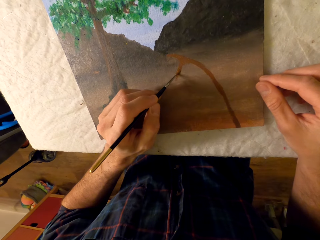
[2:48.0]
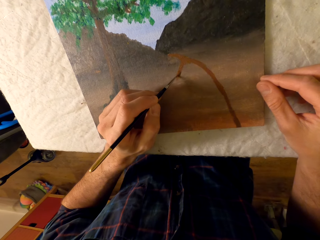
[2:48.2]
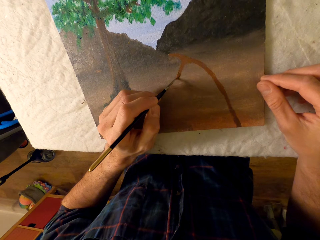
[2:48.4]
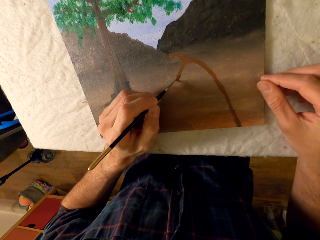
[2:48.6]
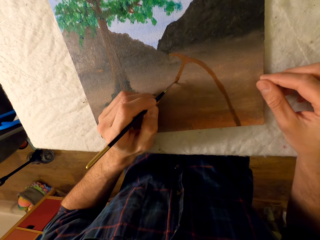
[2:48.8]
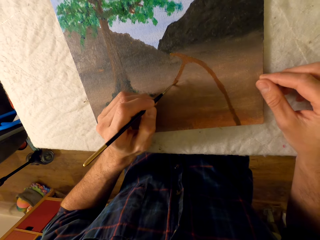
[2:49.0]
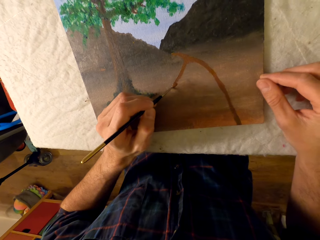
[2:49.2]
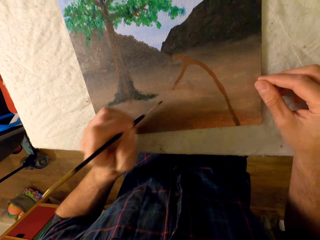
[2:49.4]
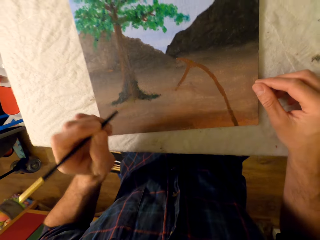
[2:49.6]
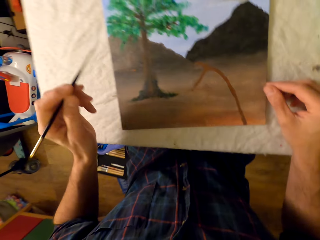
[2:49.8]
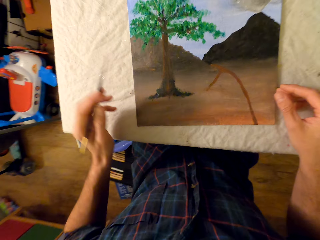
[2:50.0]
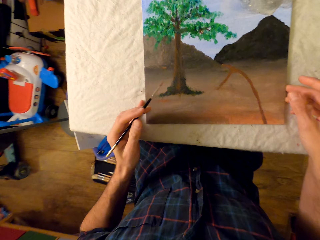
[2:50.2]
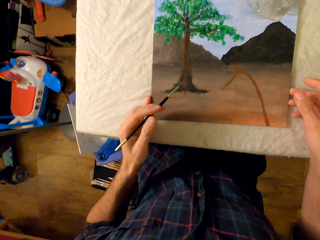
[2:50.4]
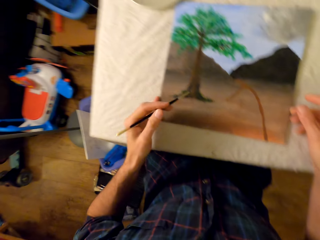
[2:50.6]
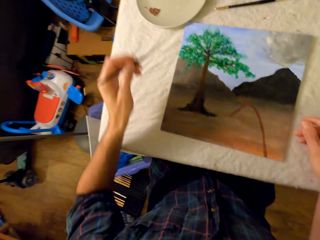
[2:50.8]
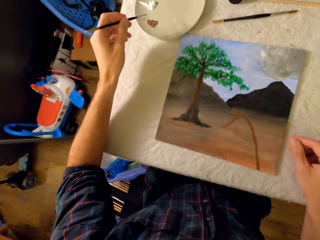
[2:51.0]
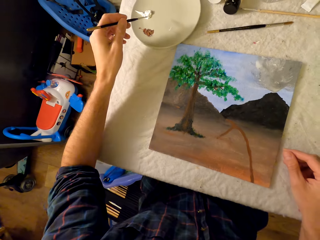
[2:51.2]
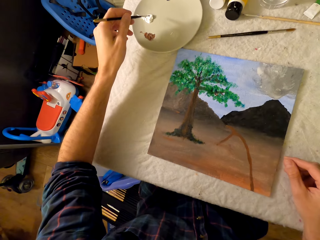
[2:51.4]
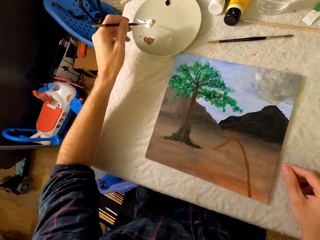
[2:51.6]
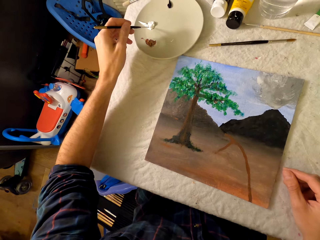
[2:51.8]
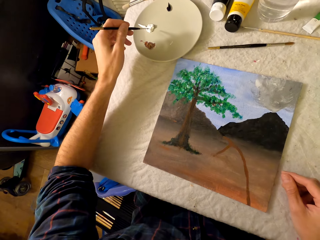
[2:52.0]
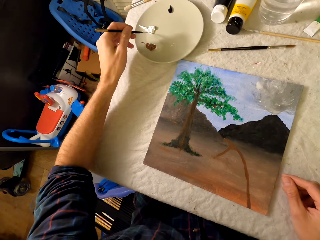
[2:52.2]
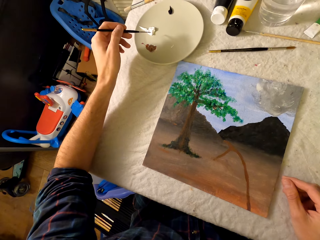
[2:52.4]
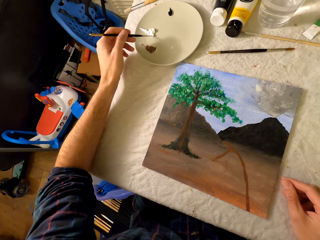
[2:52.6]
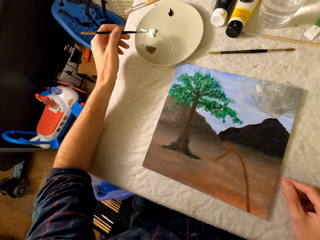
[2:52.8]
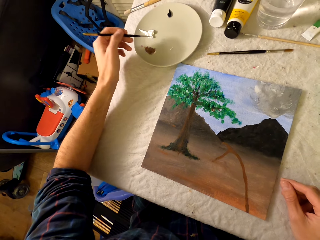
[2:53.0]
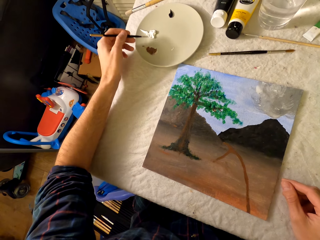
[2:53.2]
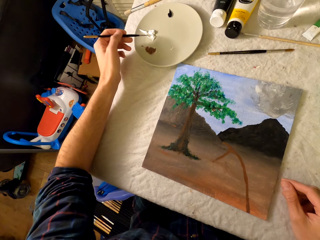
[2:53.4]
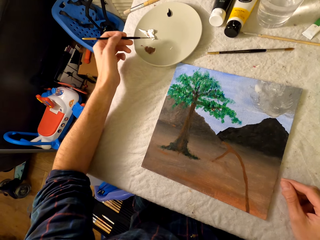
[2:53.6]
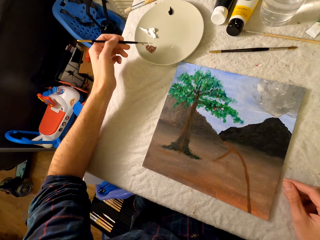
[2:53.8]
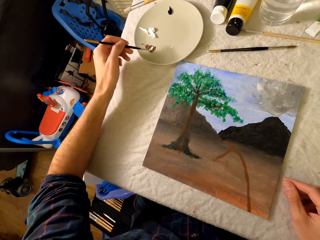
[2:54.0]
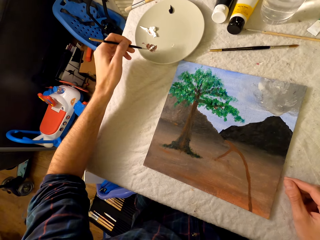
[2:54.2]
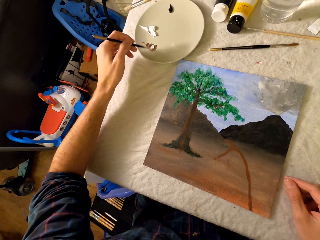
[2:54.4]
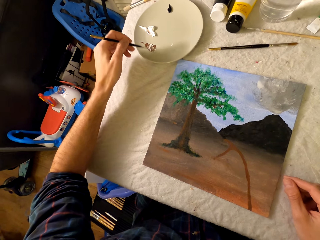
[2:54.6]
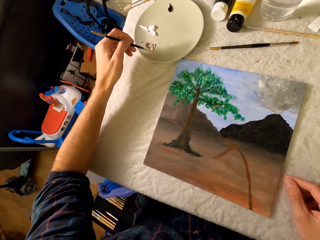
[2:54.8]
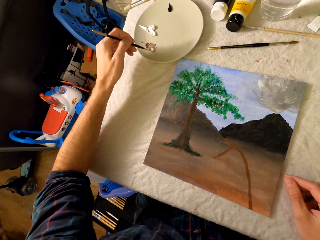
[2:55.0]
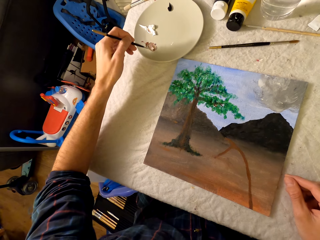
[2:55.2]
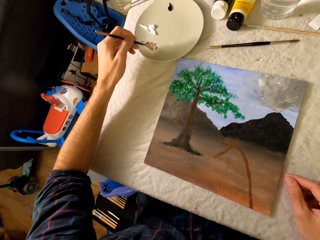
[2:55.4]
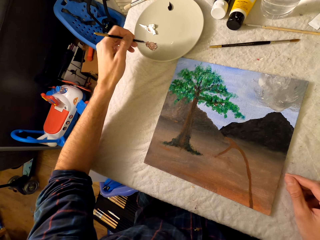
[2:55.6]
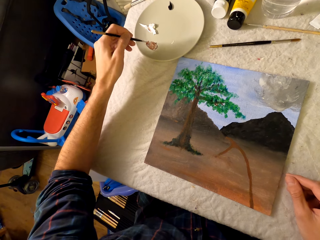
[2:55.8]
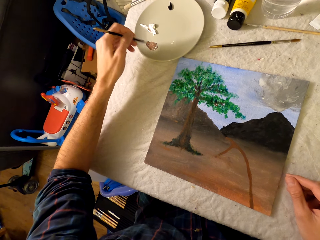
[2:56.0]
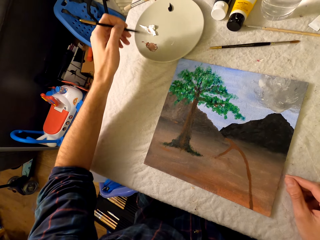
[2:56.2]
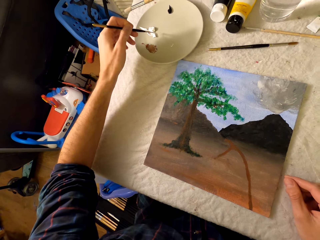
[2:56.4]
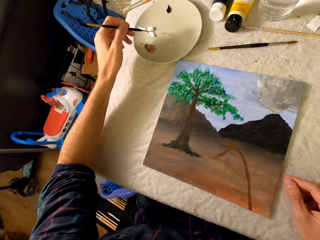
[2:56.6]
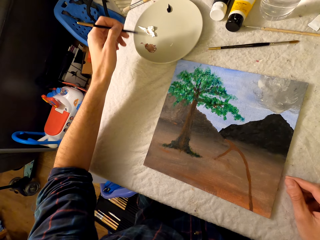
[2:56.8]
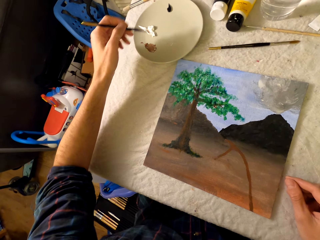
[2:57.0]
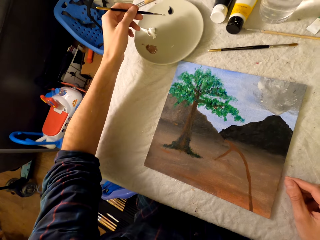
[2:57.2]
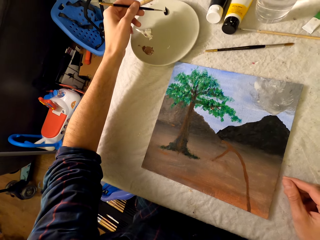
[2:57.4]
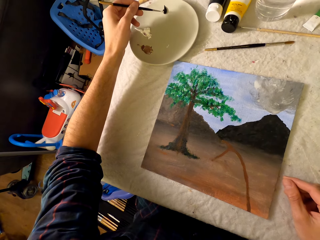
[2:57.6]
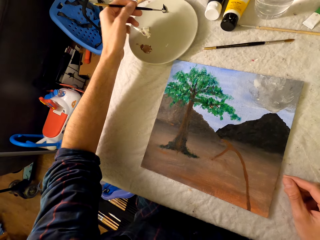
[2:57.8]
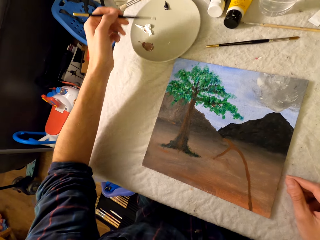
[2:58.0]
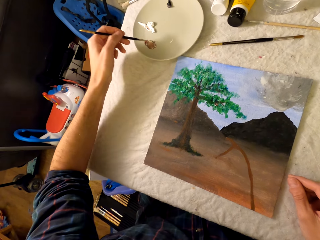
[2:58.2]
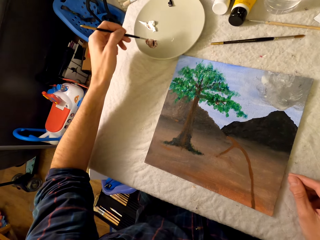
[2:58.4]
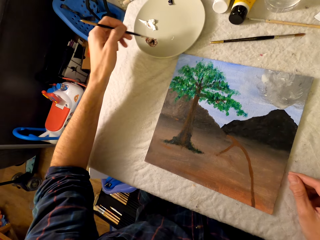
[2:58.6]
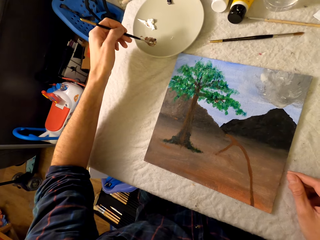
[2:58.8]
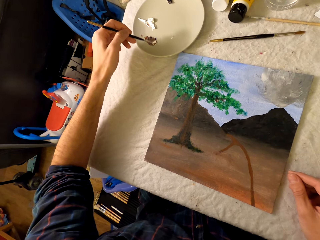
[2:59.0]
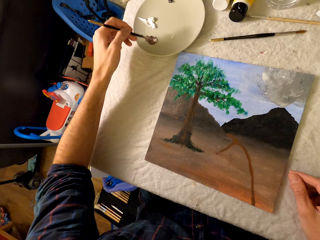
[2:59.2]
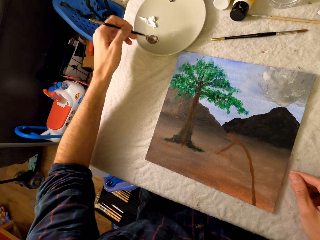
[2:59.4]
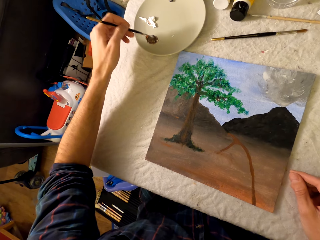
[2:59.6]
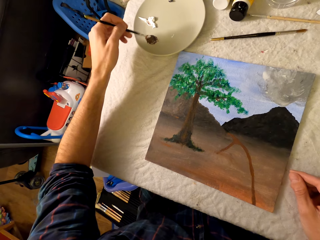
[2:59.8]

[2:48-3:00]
The camera wearer rubs the pen brush in the ink. They mix the paint.

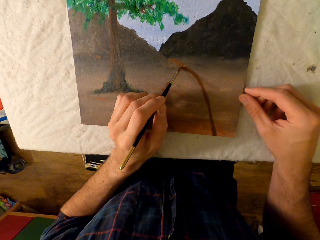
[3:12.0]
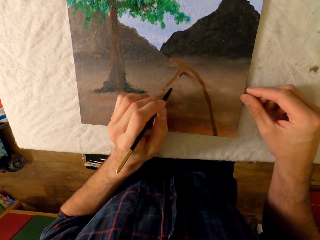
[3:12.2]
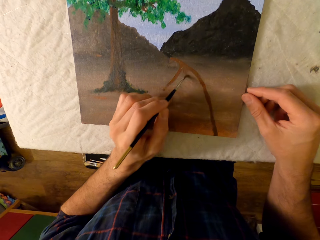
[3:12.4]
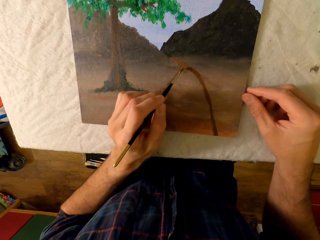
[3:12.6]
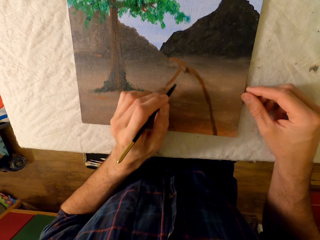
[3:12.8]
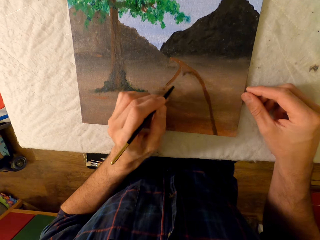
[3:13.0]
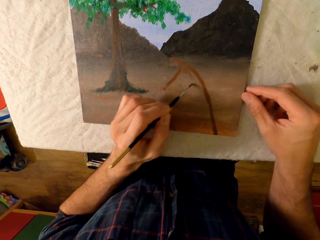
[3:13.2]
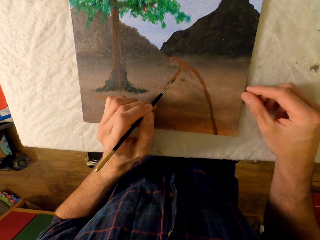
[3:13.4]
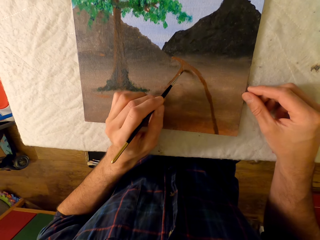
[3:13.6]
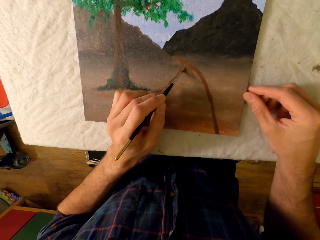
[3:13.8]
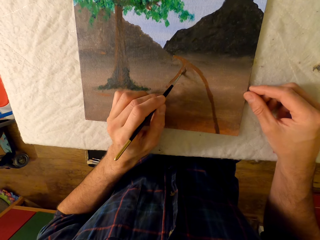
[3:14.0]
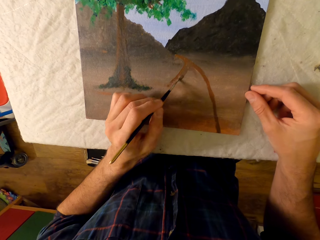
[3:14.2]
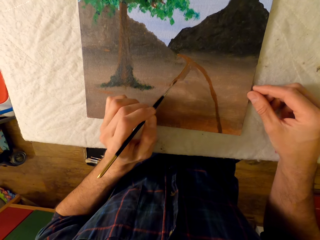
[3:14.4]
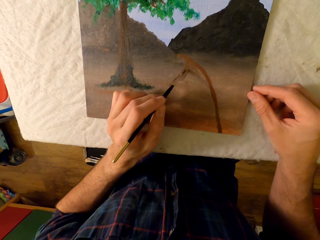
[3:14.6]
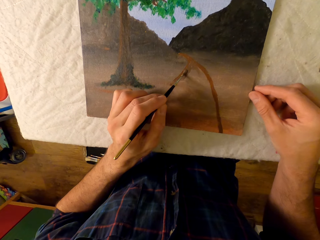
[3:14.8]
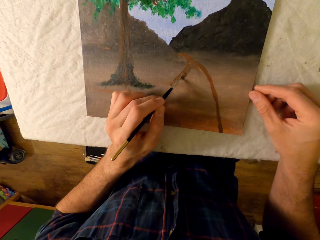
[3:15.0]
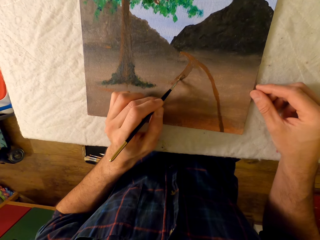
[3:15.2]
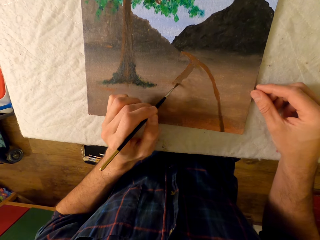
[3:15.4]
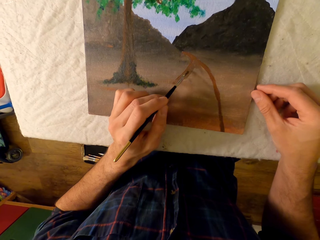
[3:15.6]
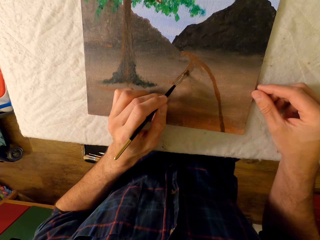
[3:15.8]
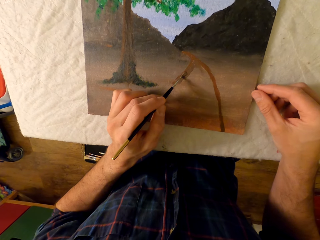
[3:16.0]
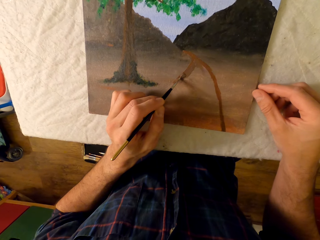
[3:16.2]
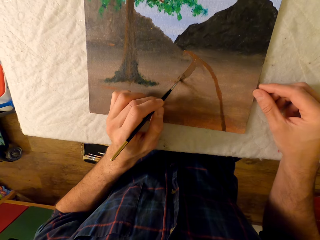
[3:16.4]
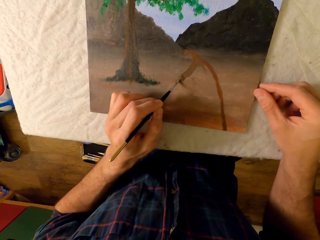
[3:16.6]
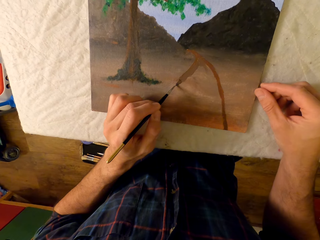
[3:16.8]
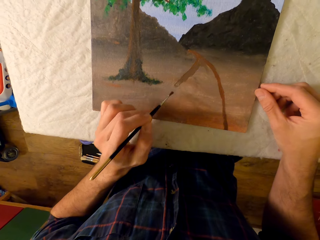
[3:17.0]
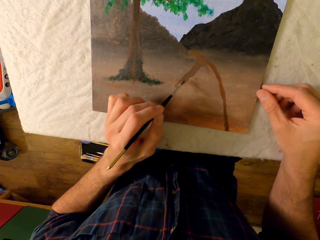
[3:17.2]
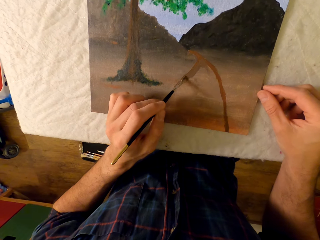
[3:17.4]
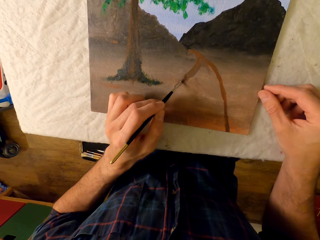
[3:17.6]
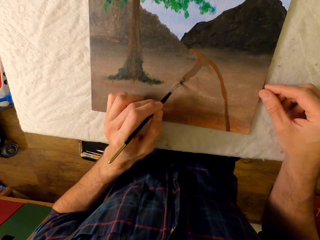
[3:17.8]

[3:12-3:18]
The camera wearer draws the picture. They paint the picture with the pen brush.
